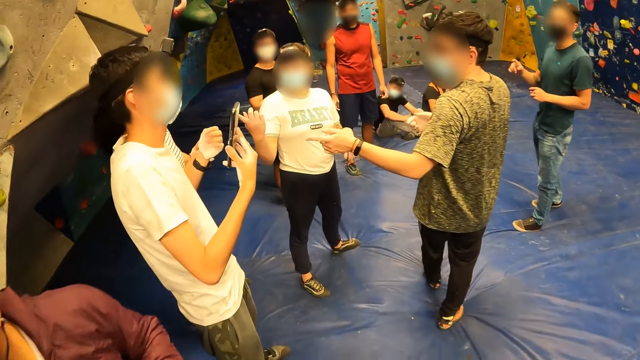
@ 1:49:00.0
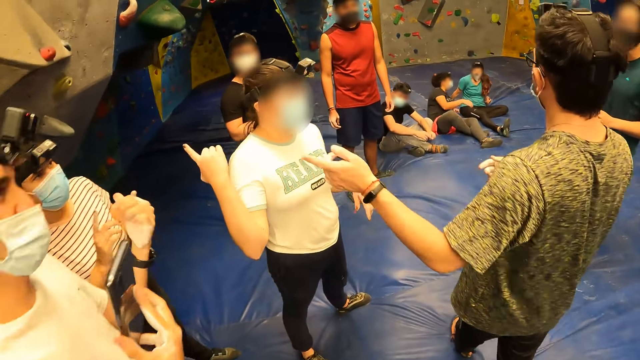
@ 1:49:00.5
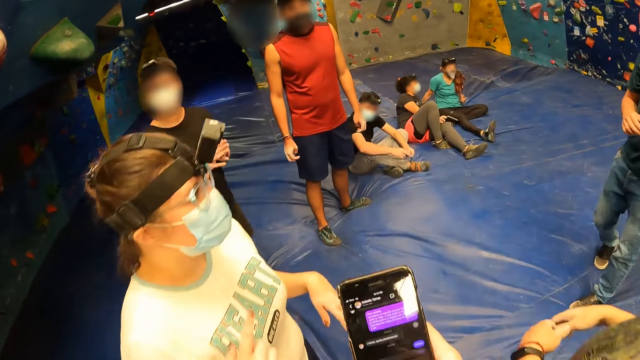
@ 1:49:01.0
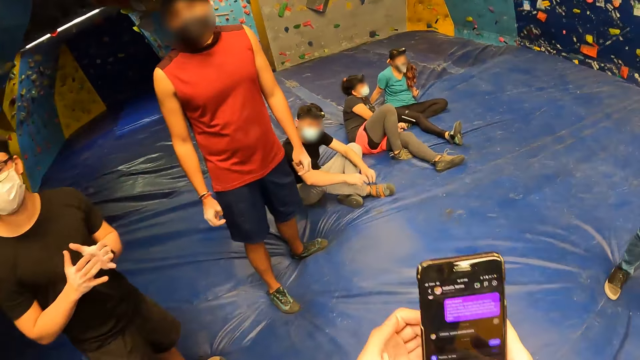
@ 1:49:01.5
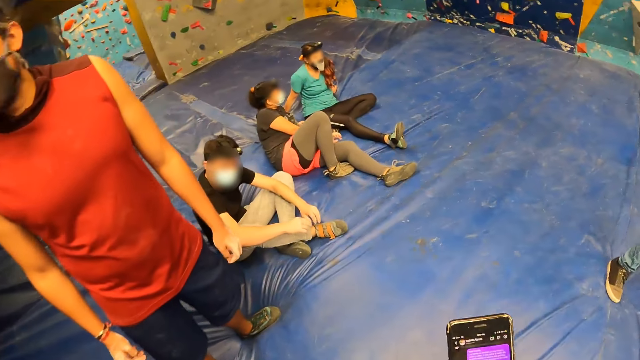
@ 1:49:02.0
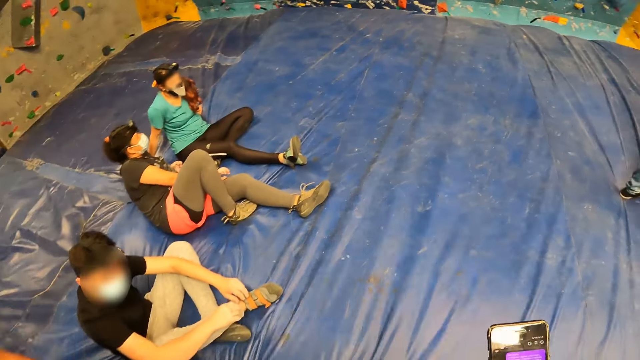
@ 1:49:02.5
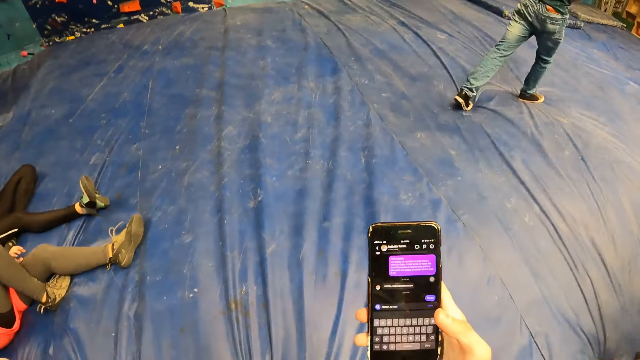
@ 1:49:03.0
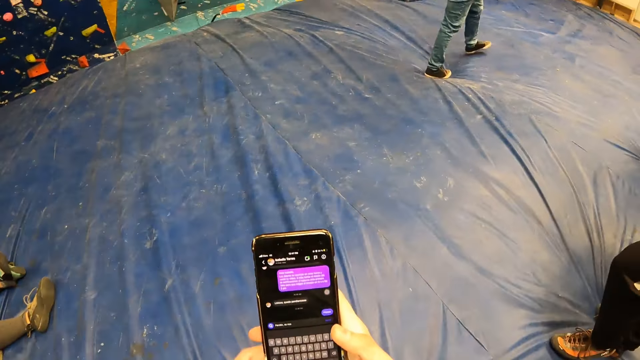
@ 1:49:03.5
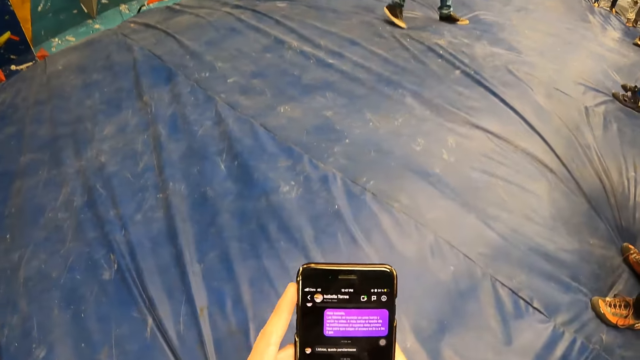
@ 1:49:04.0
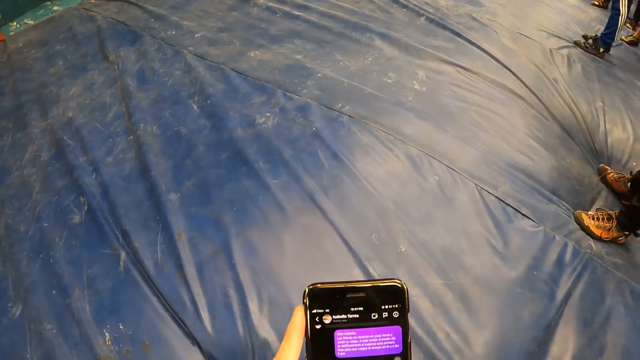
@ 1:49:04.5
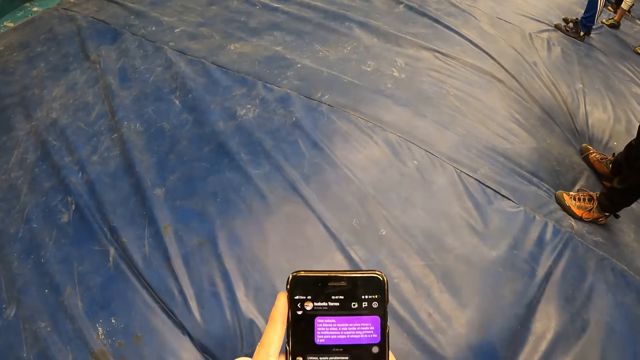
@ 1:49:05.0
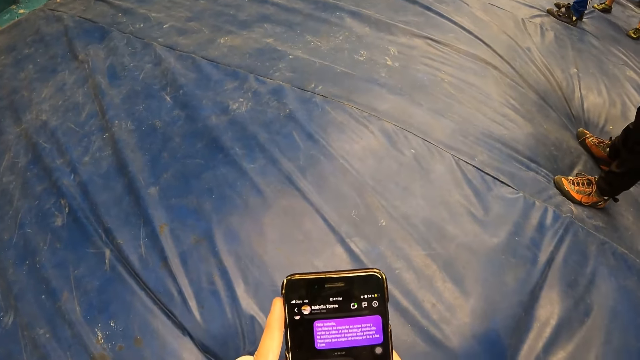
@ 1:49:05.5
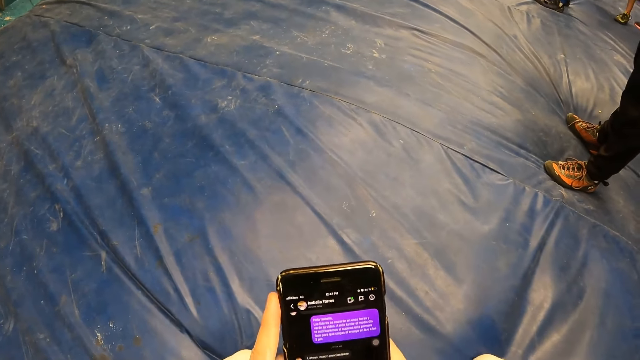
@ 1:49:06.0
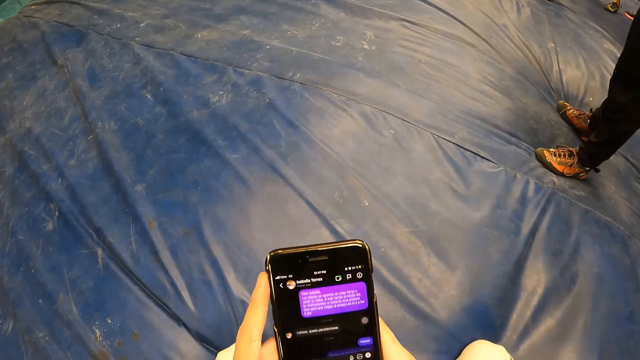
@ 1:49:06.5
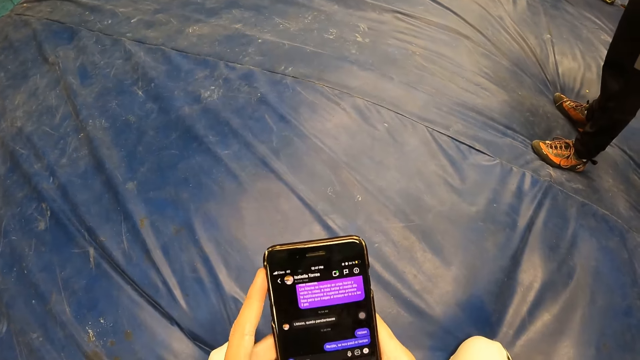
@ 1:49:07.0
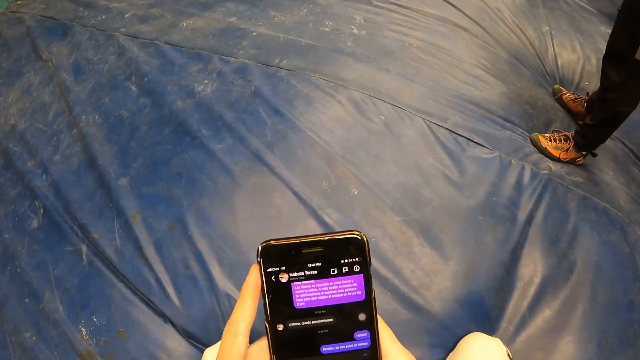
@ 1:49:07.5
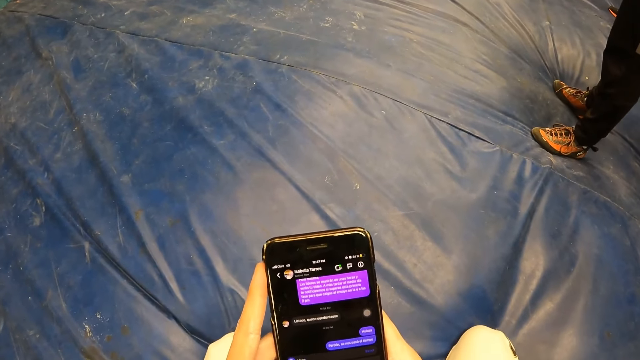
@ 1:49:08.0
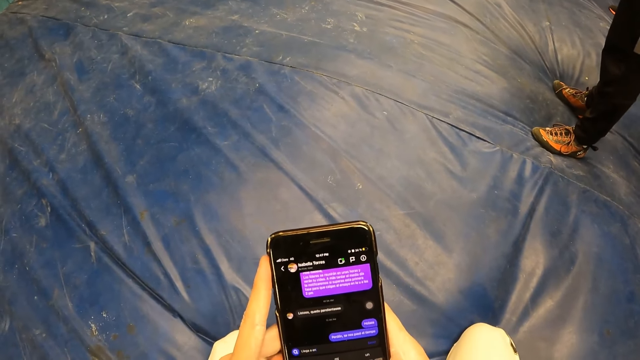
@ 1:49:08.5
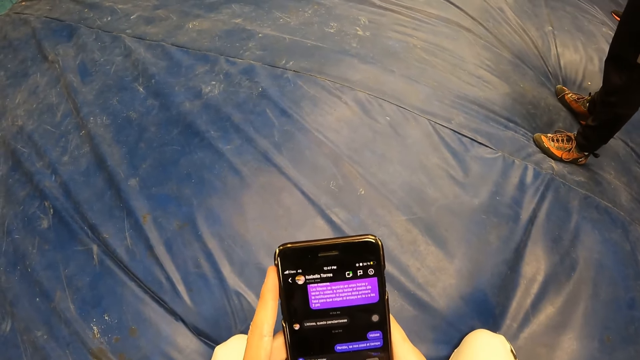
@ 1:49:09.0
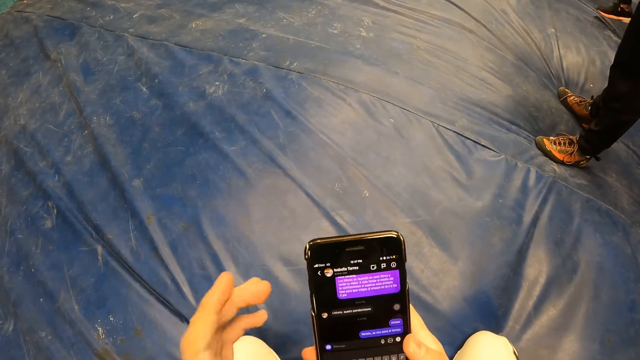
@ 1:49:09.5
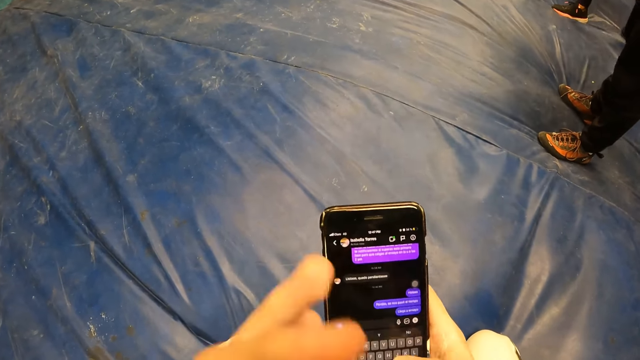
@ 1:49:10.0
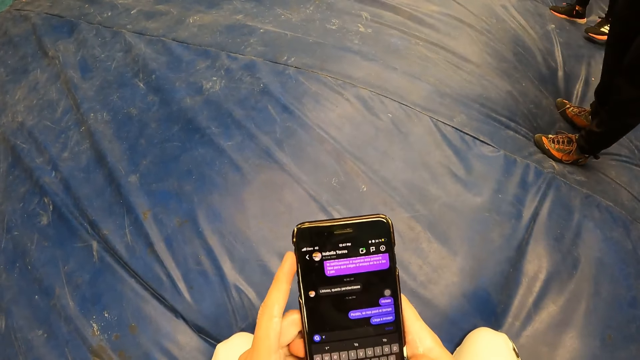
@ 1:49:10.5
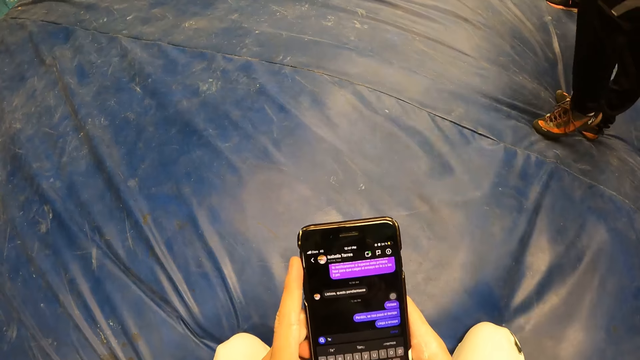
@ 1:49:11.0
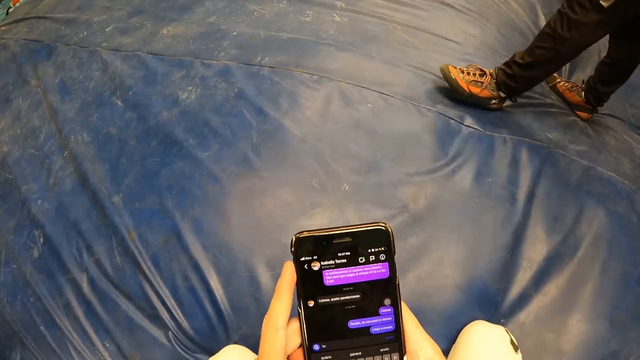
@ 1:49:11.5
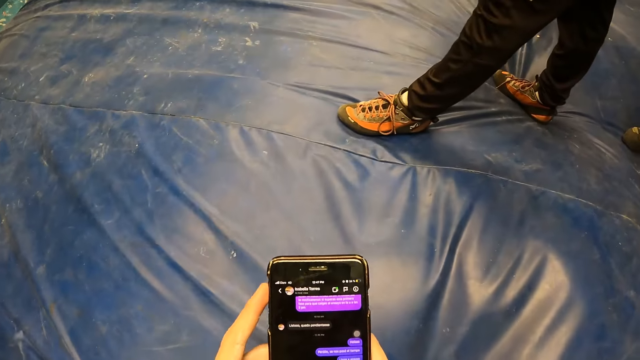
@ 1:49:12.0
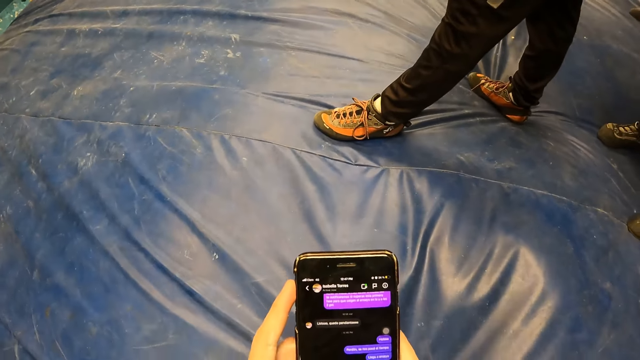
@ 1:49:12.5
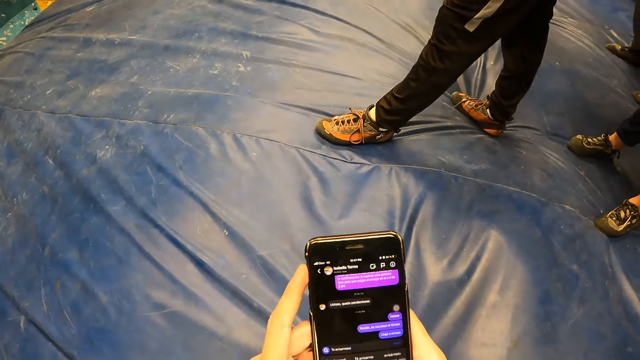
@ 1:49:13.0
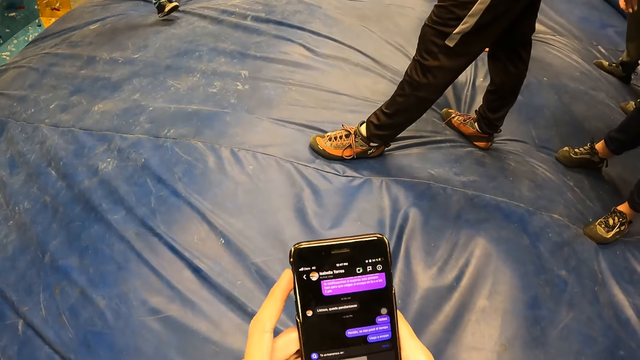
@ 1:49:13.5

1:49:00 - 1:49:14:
The camera wearer operates the phone with both hands. She operates the phone with her right hand. She sits on a crash mat. She operates the phone with both hands. She touches her face with her left hand. She gestures with her hand. She operates the phone with both hands.

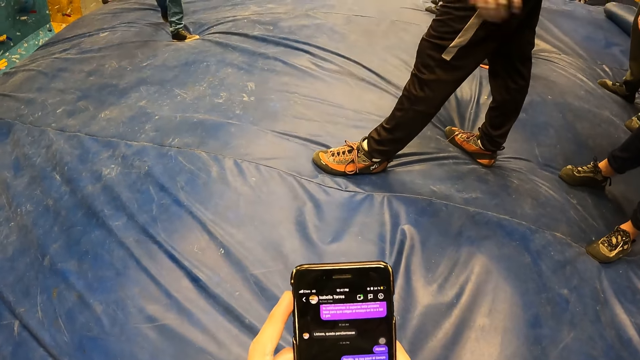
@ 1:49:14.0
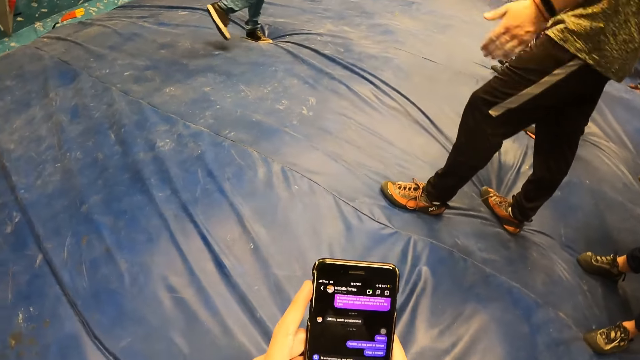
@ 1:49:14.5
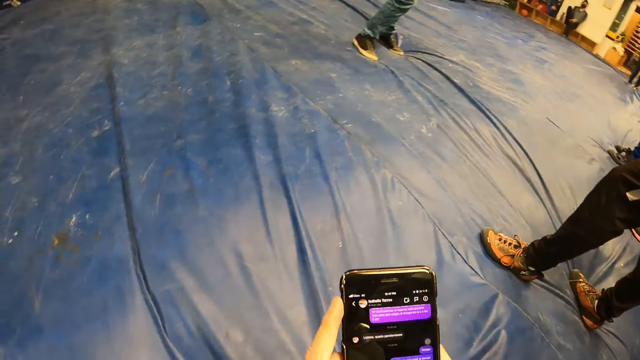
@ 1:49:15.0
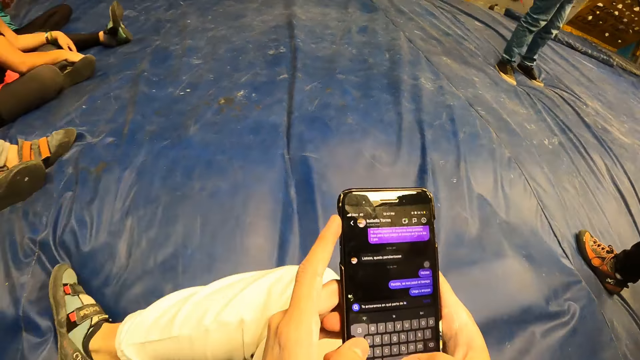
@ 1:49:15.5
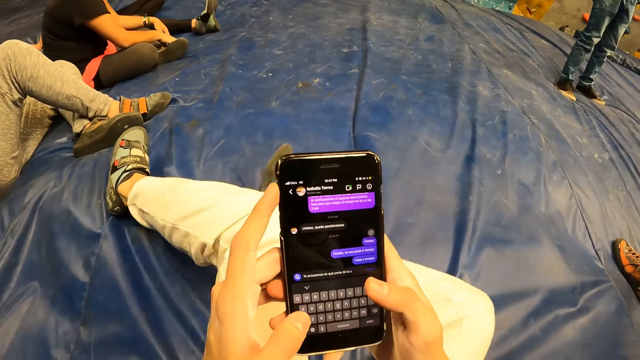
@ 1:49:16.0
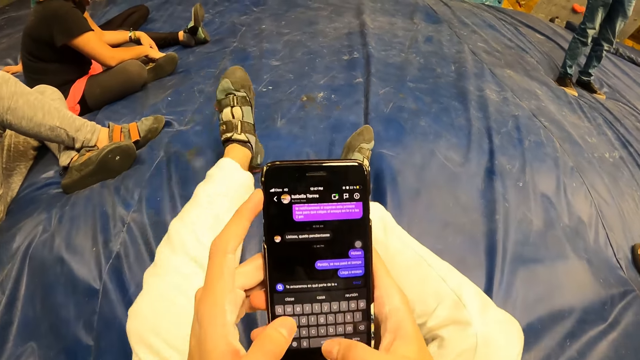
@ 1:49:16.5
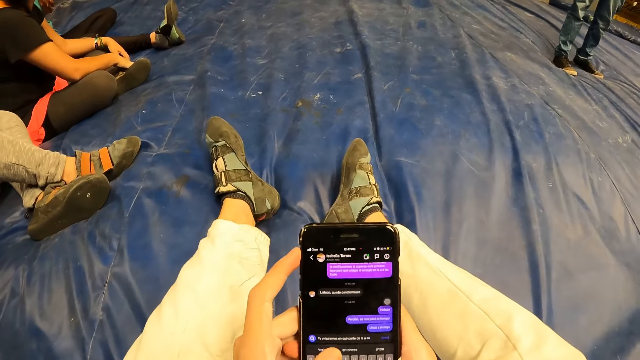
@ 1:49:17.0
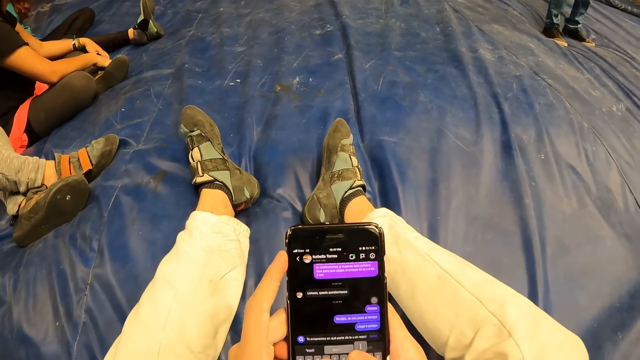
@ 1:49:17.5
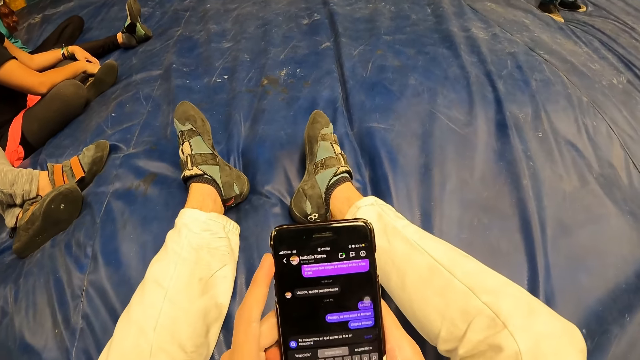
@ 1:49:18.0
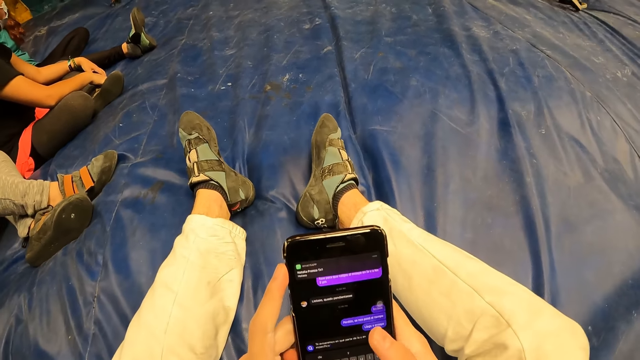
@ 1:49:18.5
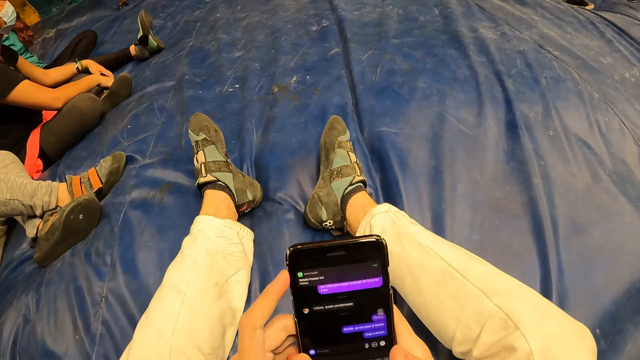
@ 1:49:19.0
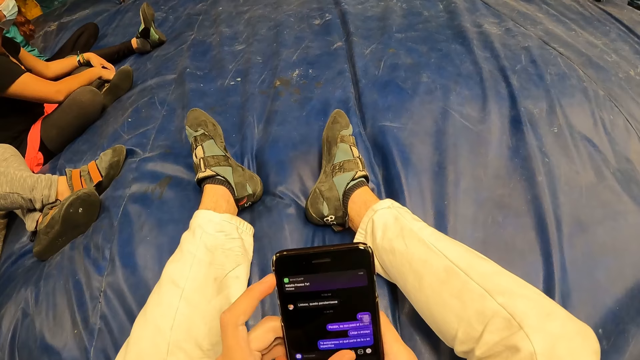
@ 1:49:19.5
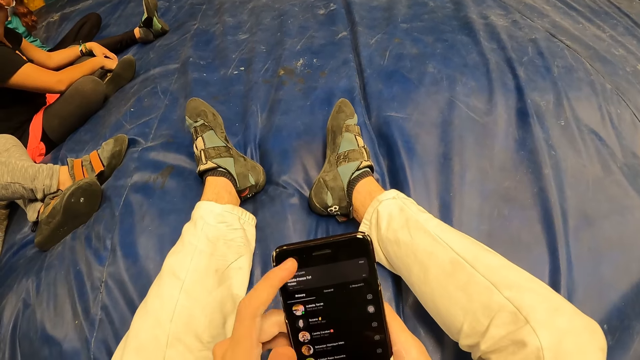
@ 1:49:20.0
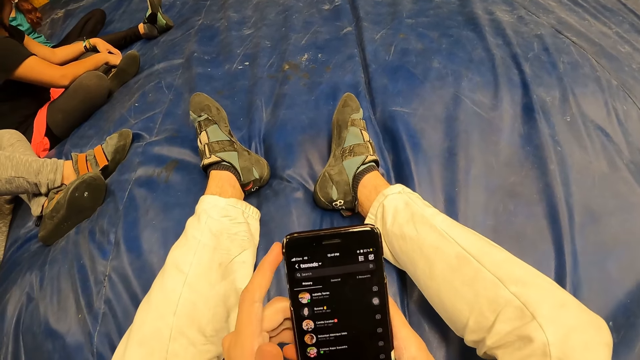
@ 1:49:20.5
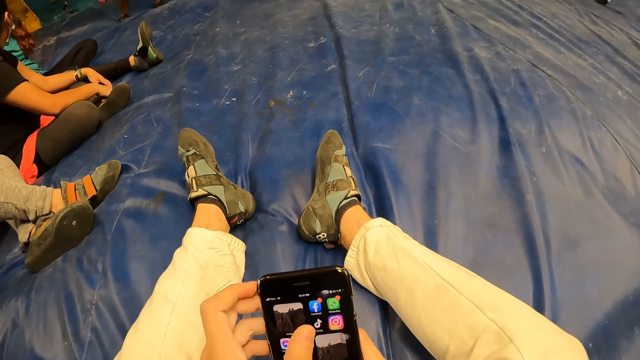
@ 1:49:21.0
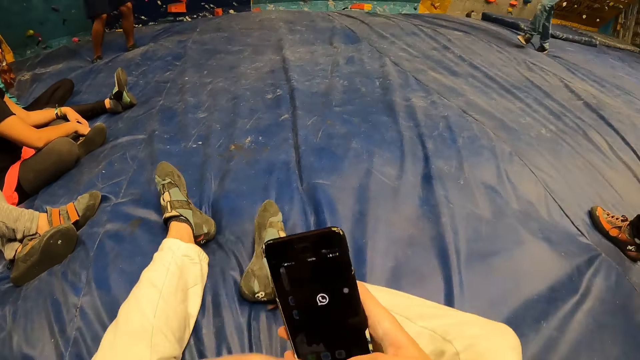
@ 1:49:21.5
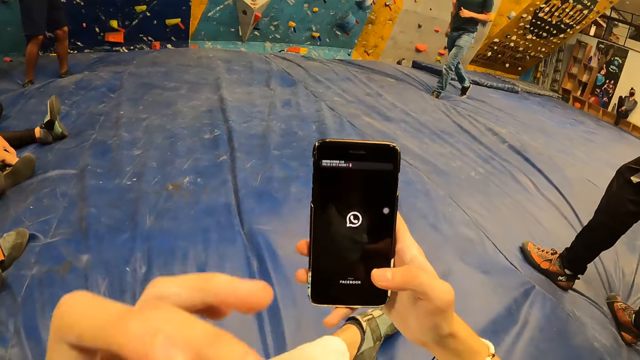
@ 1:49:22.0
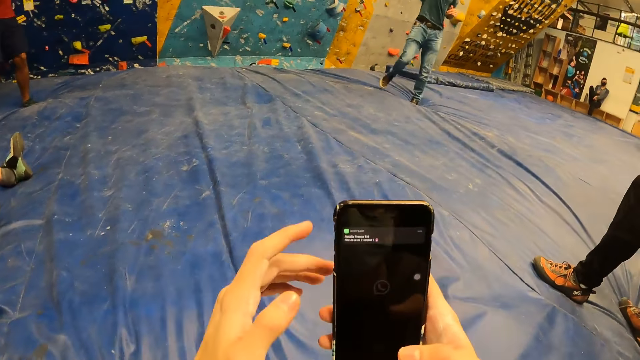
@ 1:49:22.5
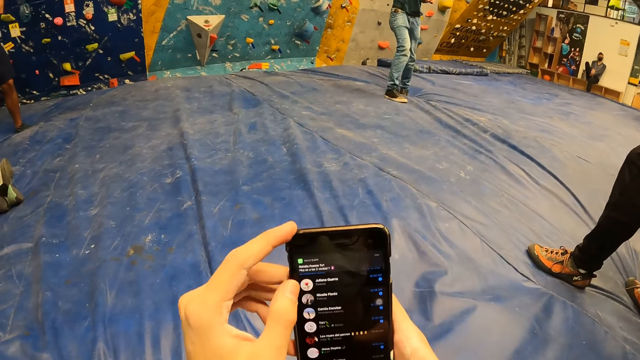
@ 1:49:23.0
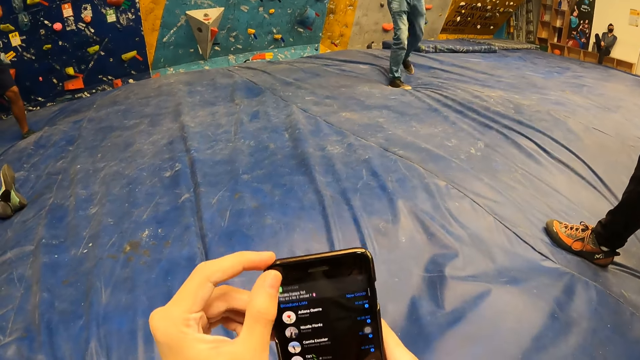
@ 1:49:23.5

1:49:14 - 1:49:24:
The camera wearer stretches both legs on the crash mat. They cross both legs on the crash mat.
